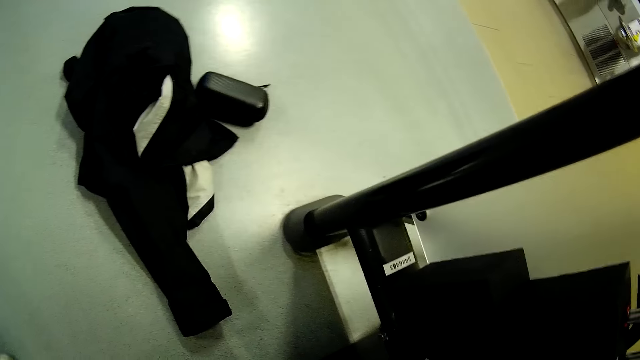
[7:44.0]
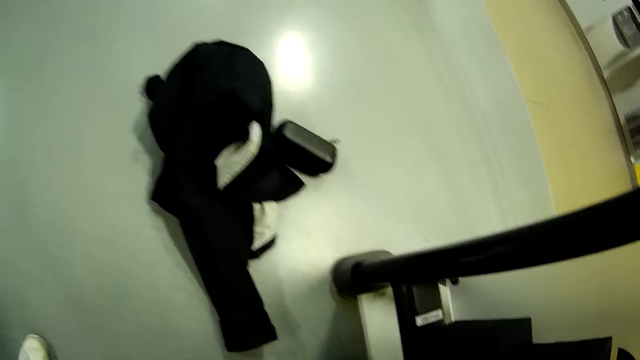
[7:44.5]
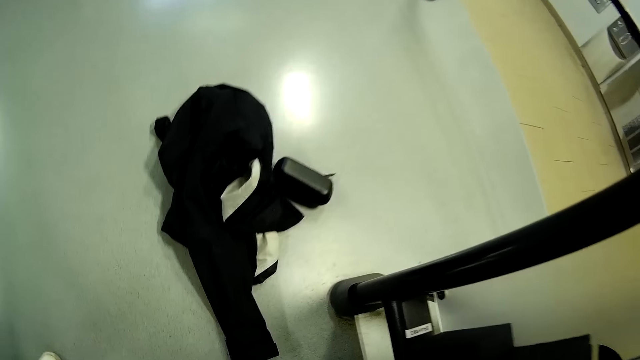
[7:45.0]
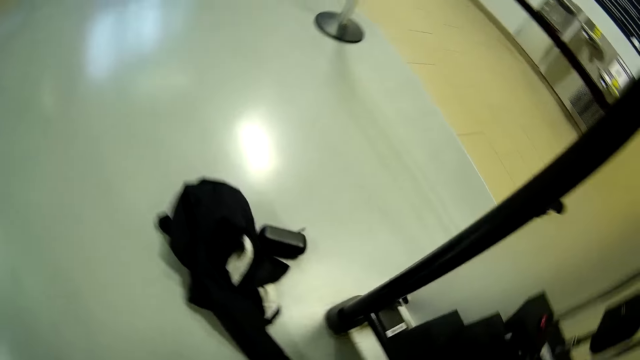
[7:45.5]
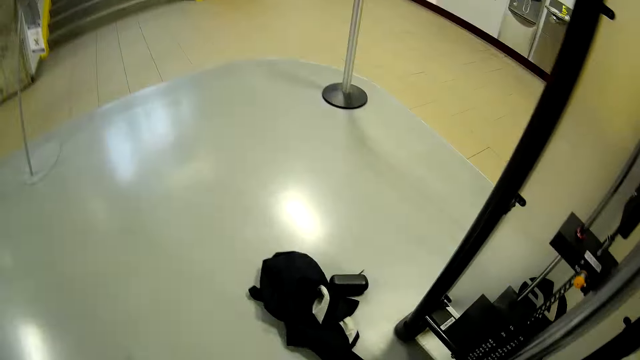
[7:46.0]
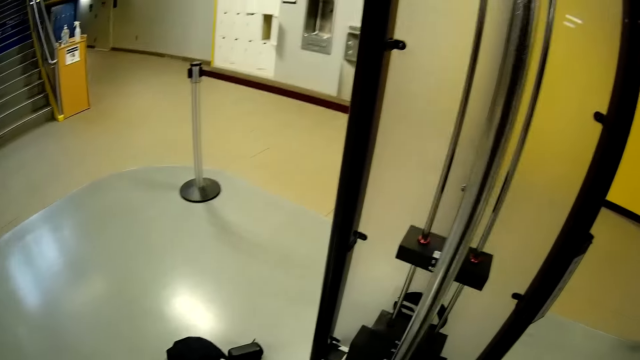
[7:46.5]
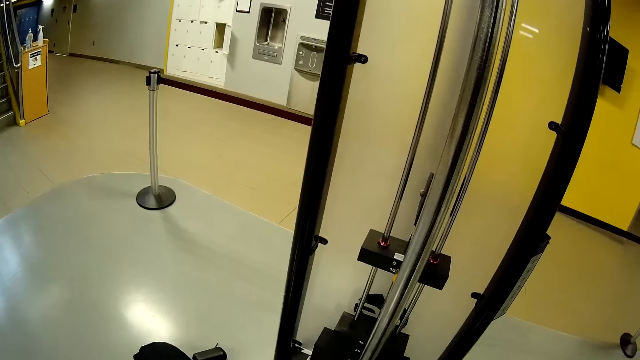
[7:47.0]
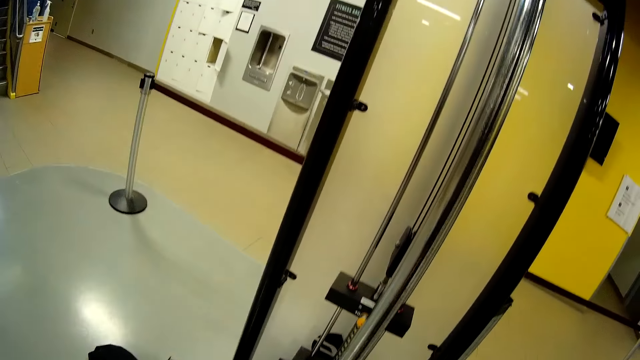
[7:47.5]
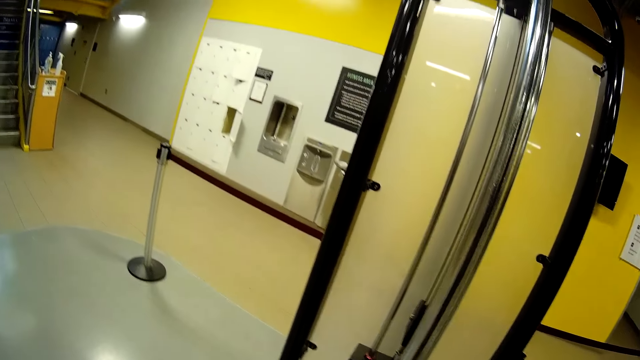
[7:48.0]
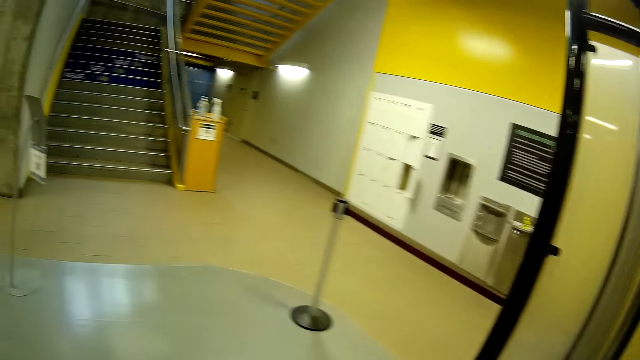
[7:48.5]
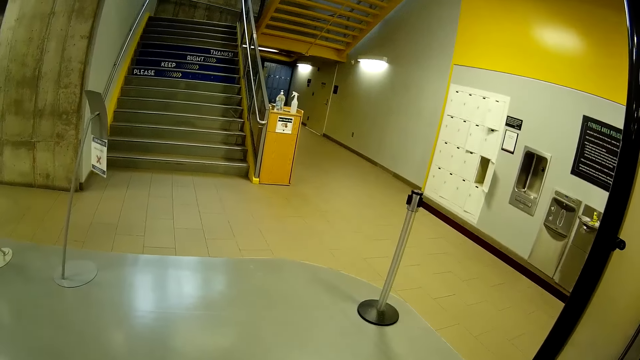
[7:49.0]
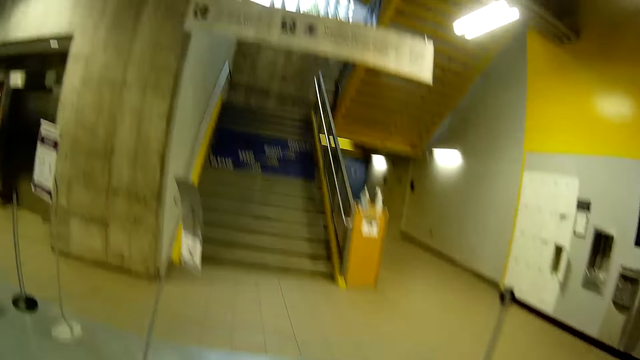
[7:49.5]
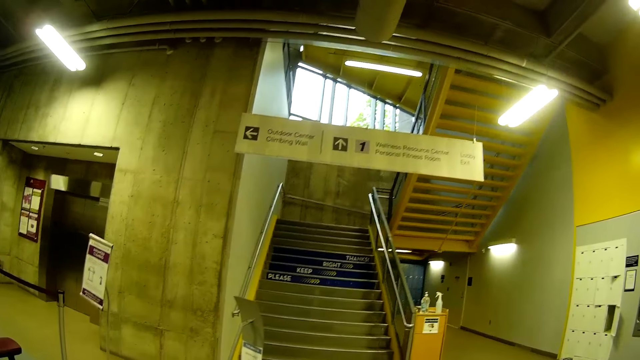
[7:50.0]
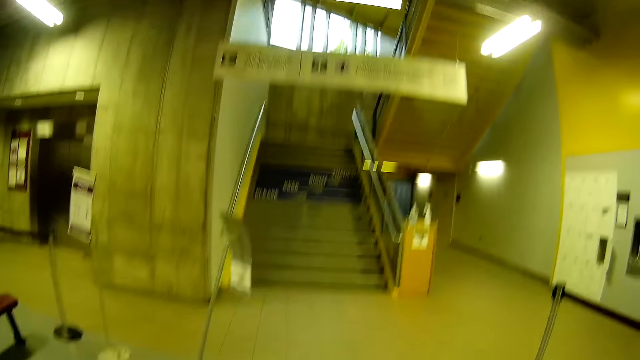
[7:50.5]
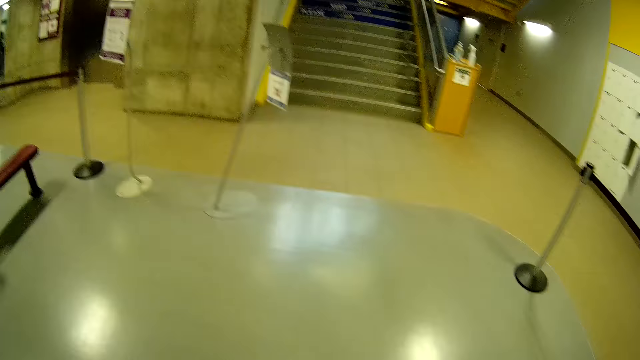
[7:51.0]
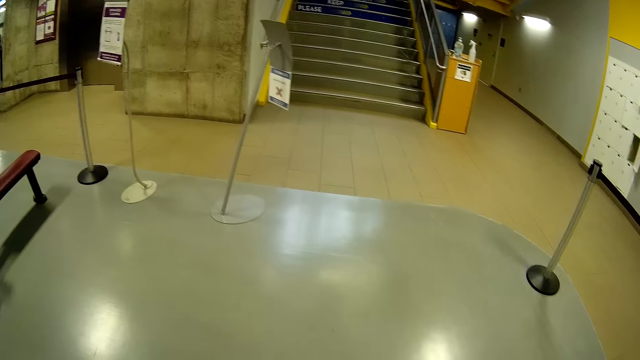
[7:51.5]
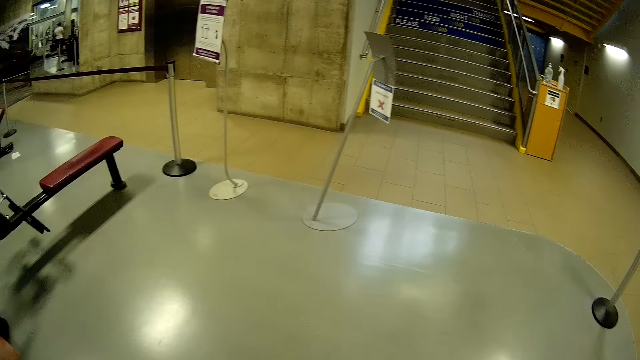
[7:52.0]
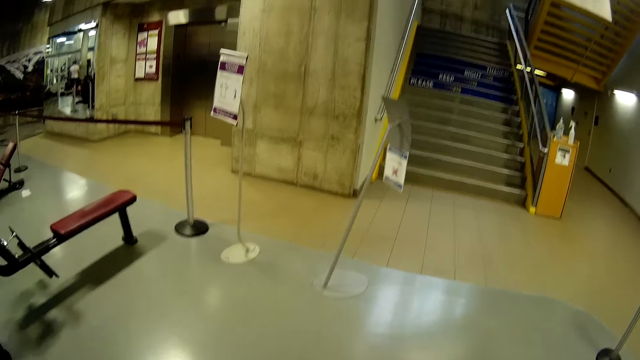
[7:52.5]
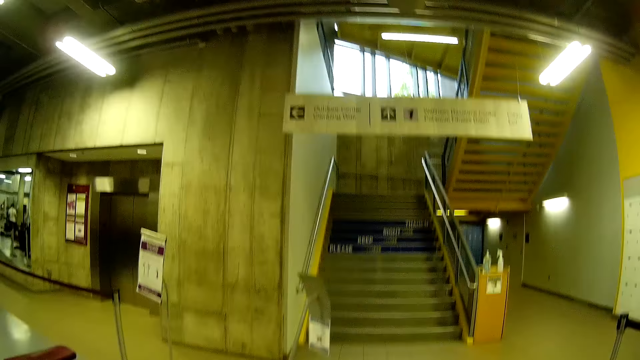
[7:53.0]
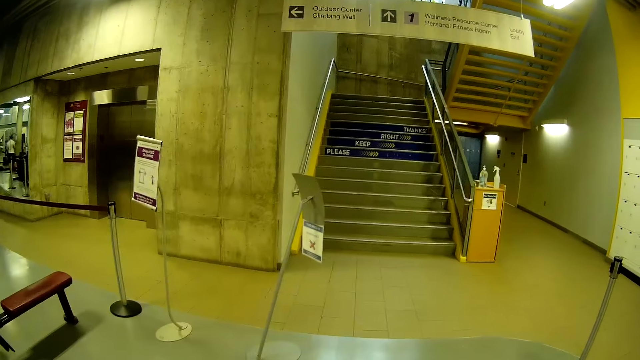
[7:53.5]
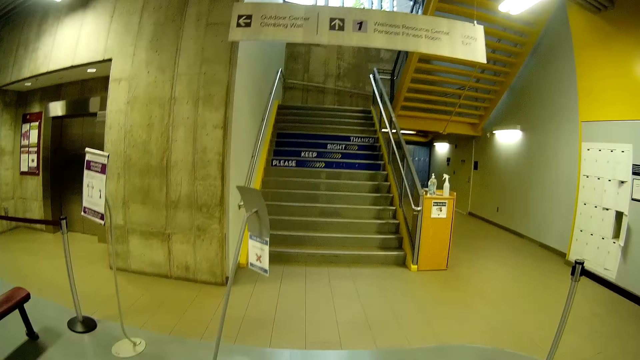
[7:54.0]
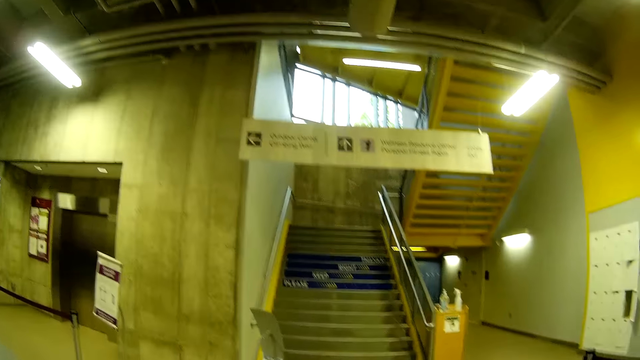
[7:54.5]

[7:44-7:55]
The camera wearer converses with a person. They pull a pull up machine. They look around.

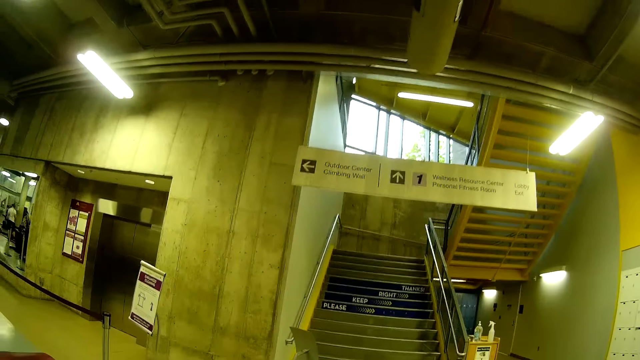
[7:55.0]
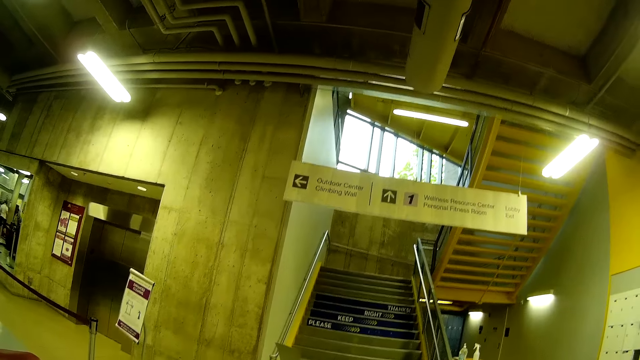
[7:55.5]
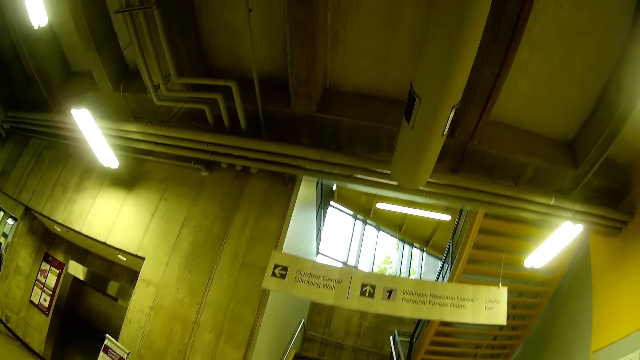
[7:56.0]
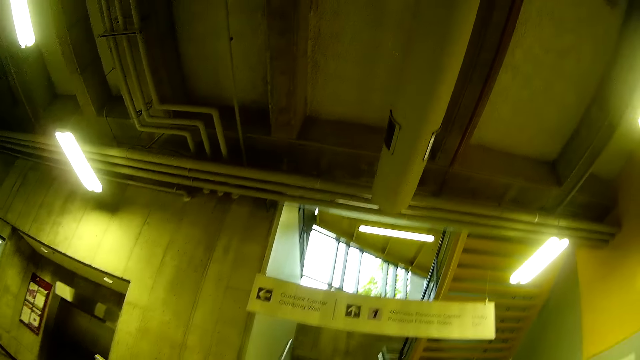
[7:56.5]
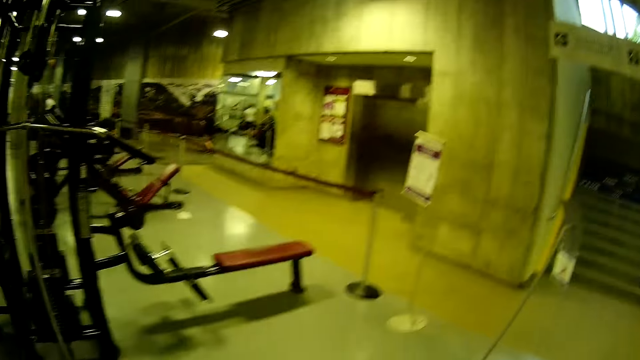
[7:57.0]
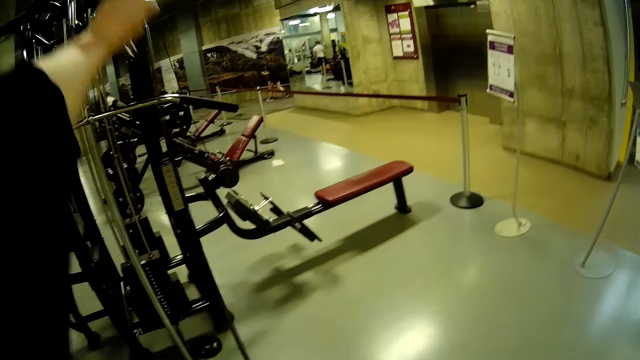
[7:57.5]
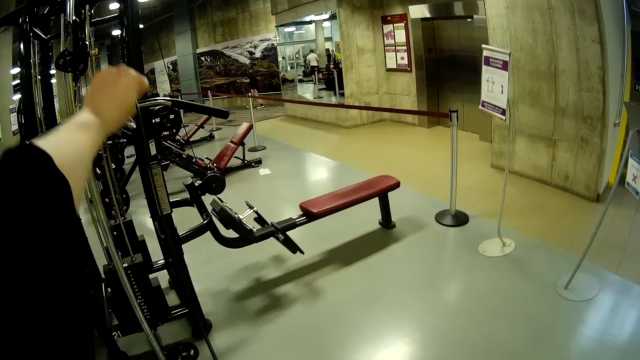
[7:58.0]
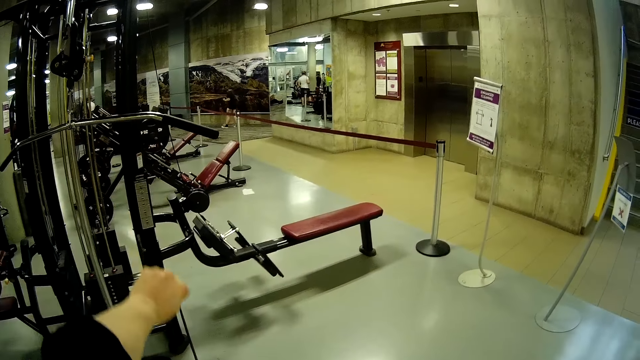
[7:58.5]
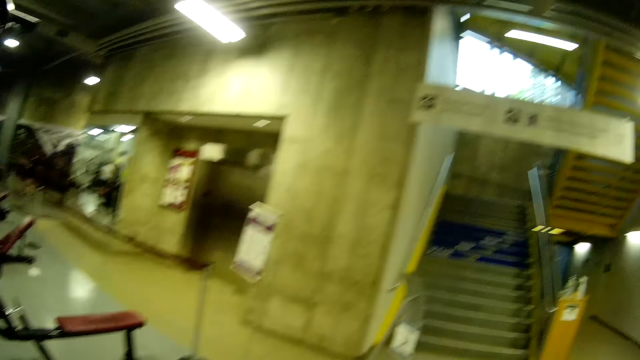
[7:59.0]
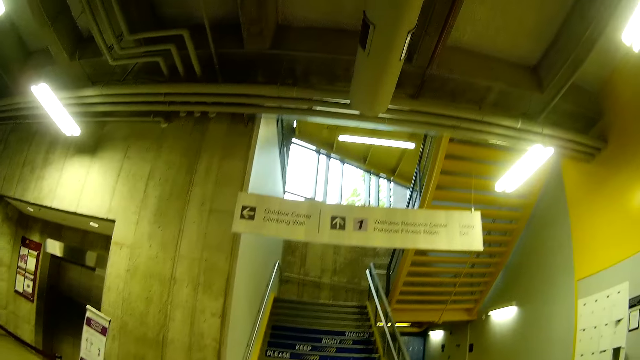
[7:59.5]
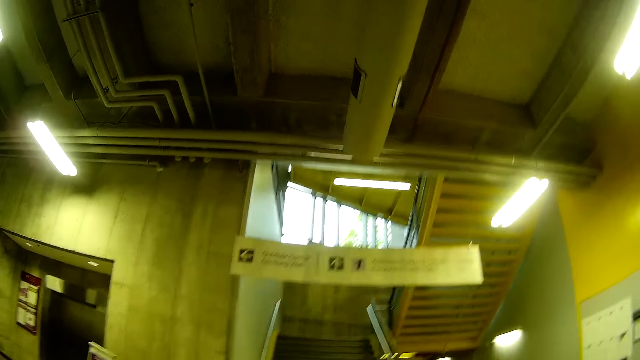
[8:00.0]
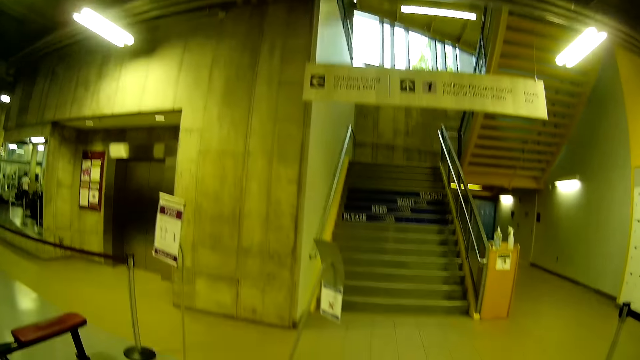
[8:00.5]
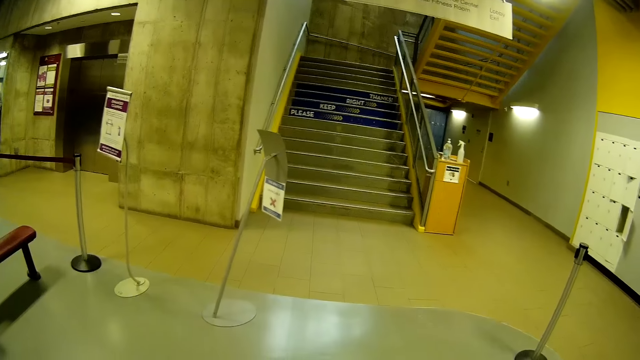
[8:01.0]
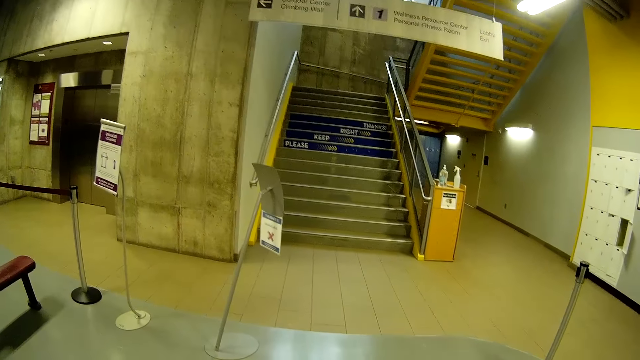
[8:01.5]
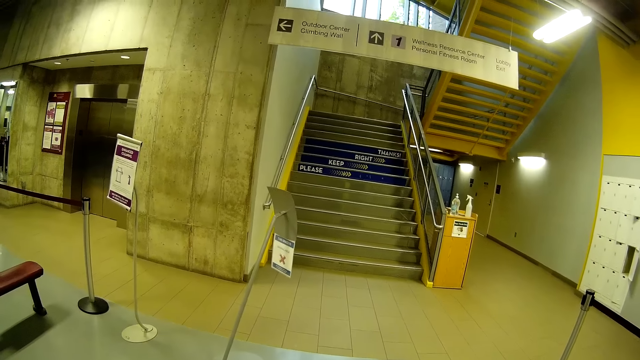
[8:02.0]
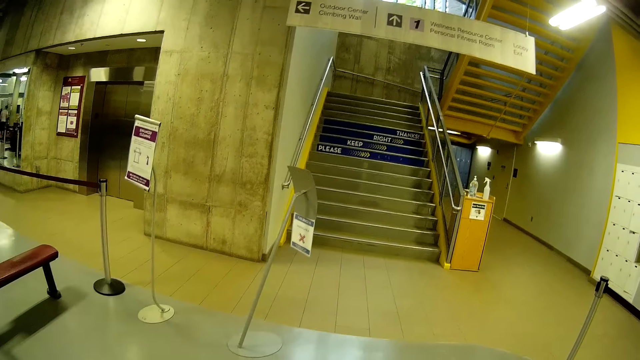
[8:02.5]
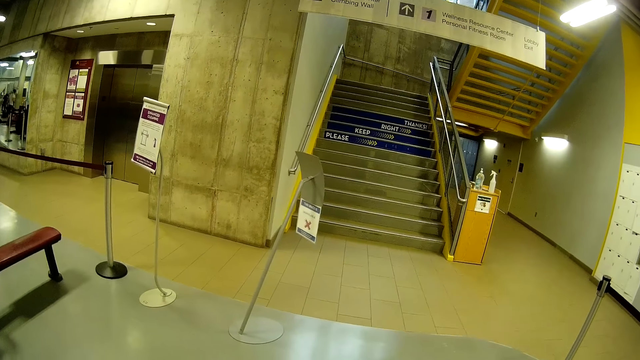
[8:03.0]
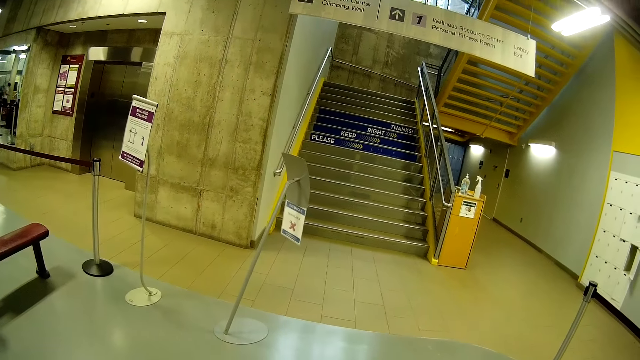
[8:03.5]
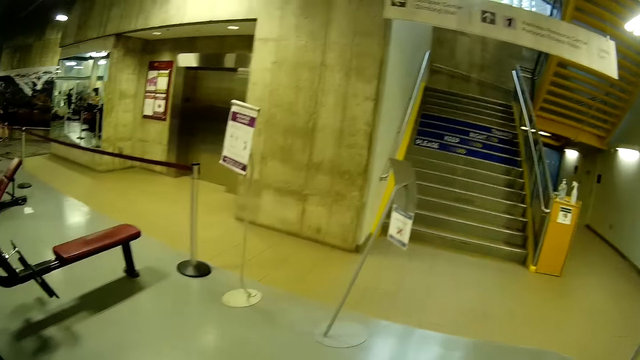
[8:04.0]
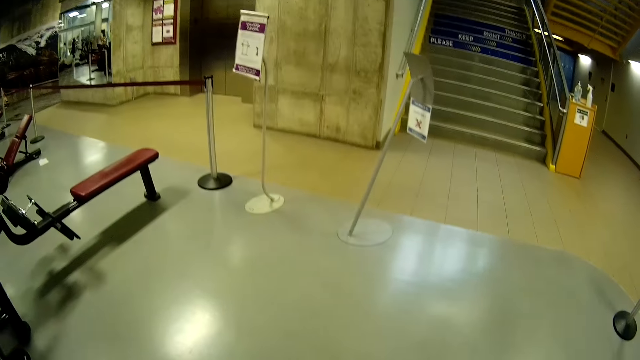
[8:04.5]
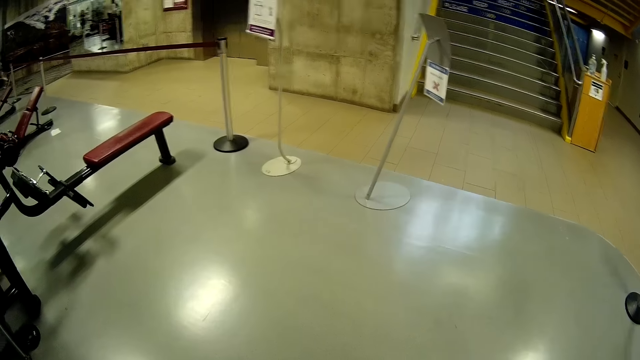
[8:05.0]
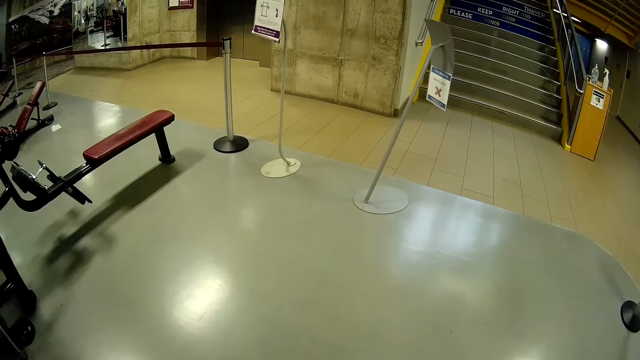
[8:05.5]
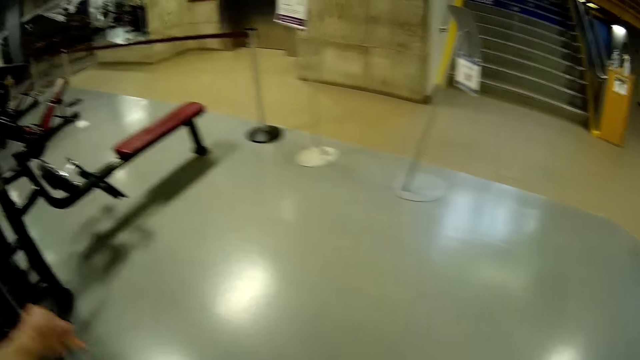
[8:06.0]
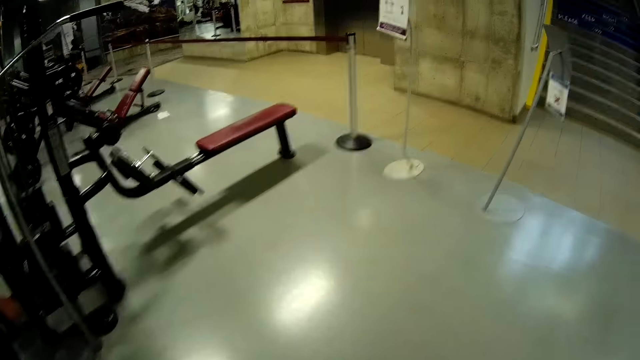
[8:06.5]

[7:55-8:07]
The camera wearer pulls the pulley with his right hand. He looks around.
